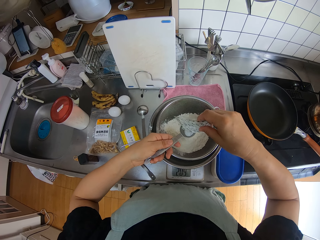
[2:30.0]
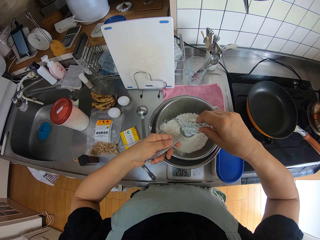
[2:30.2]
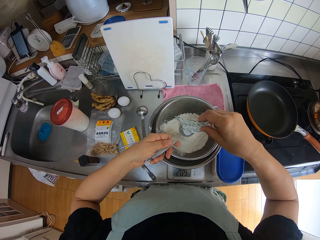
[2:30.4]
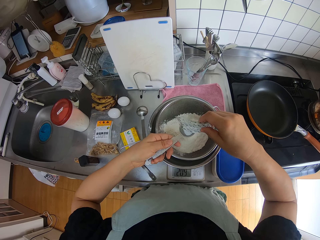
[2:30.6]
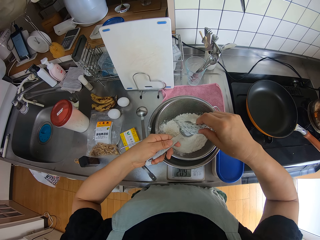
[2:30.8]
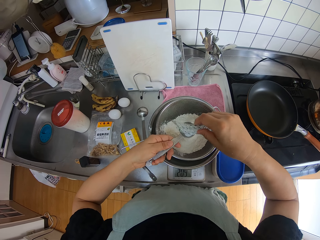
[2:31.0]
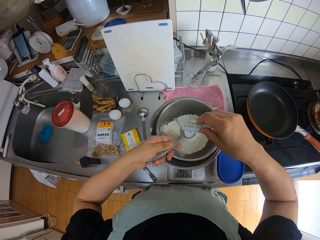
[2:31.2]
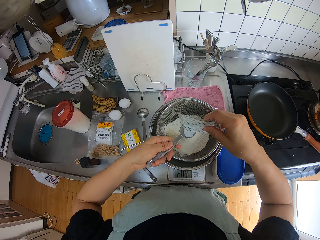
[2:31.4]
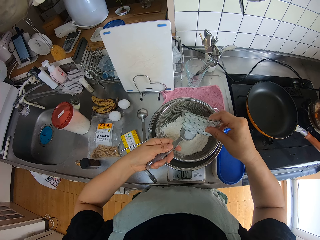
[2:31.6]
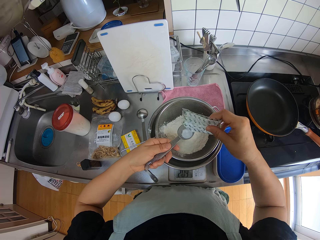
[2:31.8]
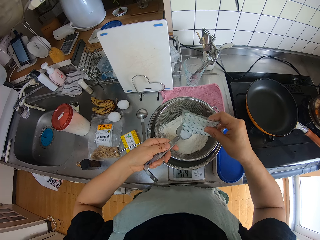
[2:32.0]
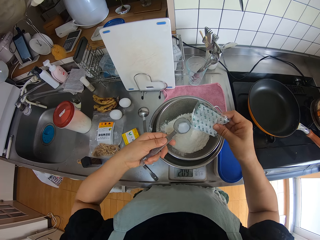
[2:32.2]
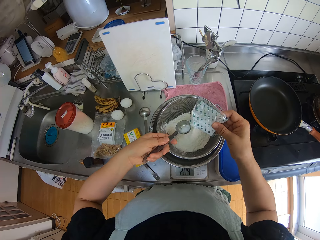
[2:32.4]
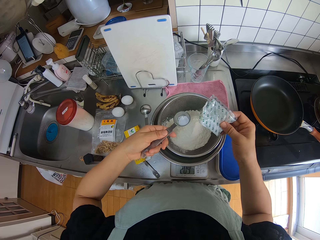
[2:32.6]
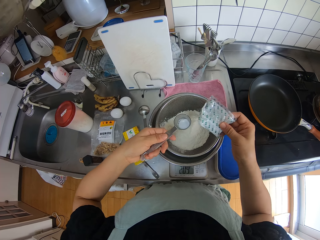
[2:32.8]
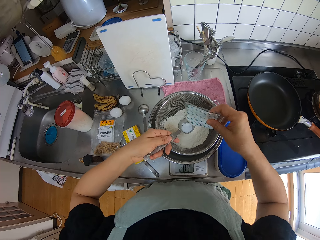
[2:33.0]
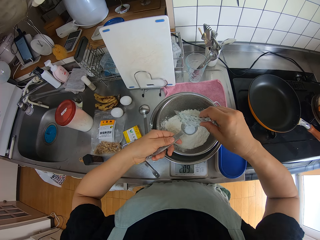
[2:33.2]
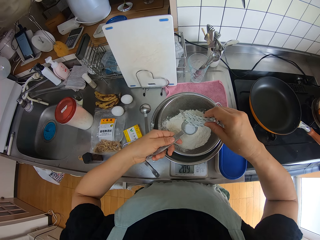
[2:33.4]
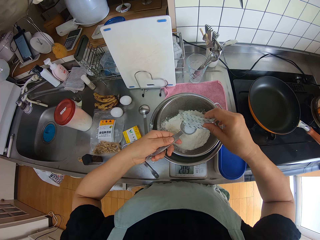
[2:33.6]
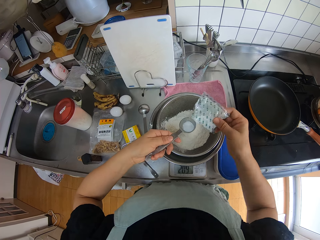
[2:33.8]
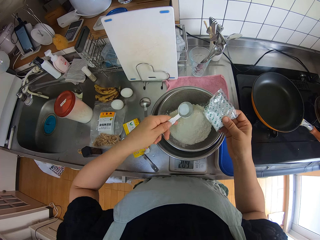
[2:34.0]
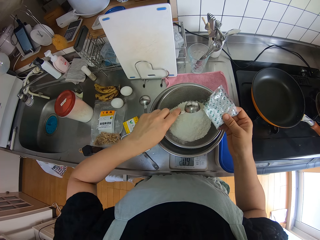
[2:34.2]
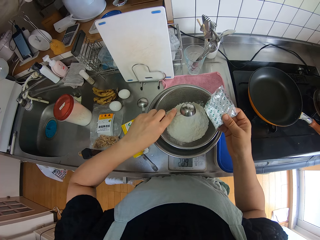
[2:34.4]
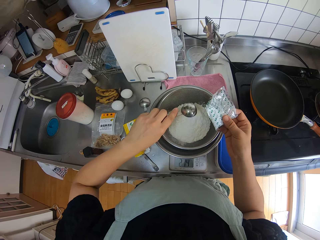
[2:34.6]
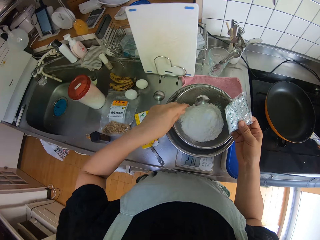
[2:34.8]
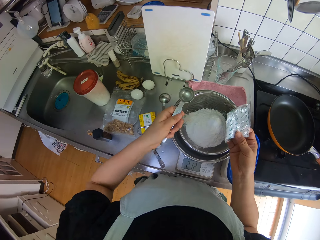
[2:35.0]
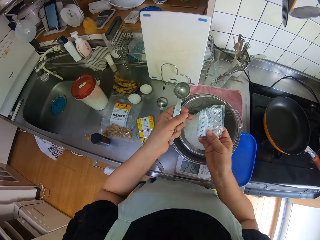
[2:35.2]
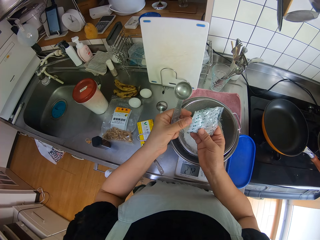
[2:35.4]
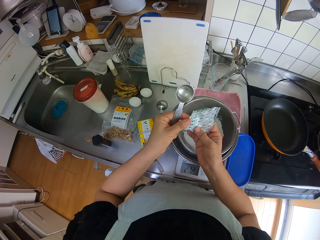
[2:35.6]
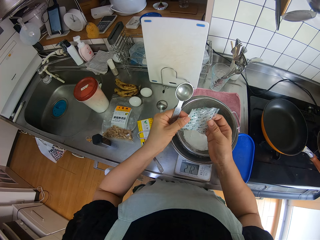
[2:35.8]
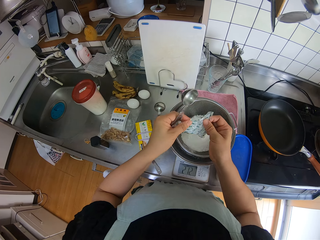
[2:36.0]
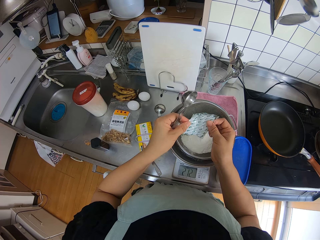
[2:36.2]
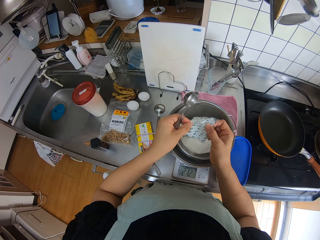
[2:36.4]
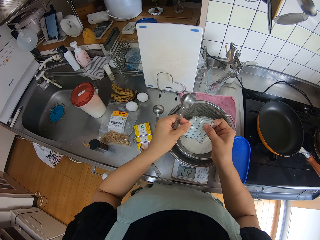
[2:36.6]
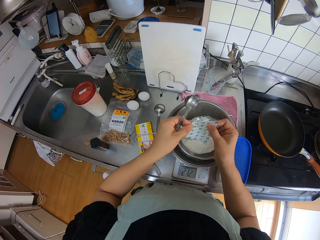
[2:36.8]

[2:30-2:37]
The camera wearer pours the salt or baking powder on the flour in the sieve with a spoon. They adjust the tip of the sachet salt.

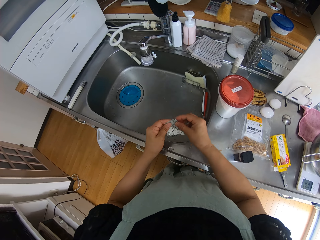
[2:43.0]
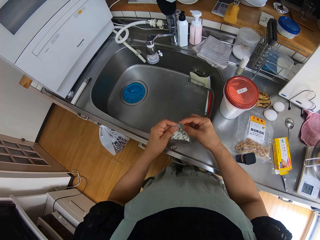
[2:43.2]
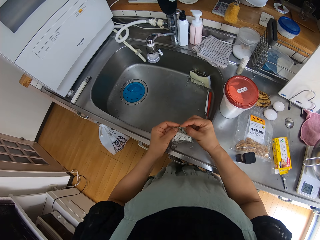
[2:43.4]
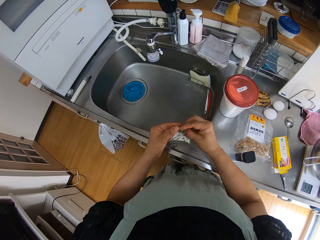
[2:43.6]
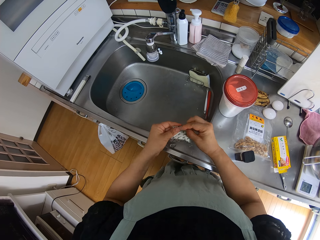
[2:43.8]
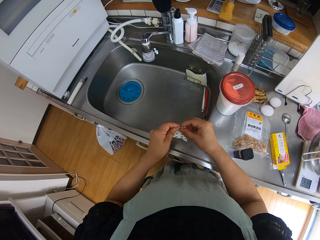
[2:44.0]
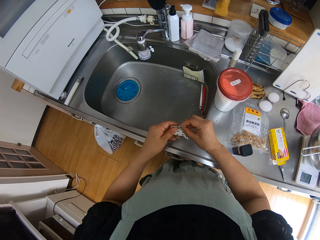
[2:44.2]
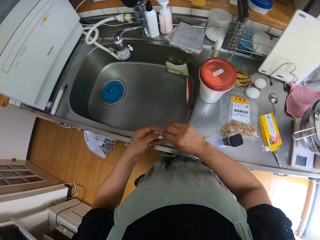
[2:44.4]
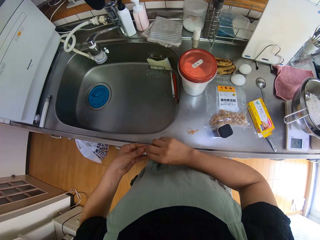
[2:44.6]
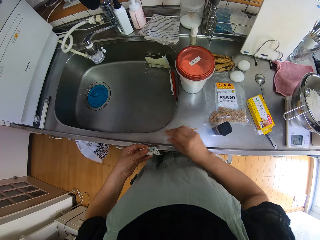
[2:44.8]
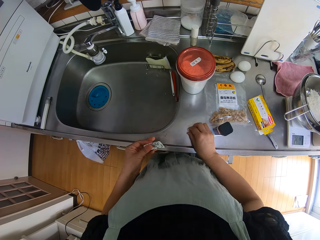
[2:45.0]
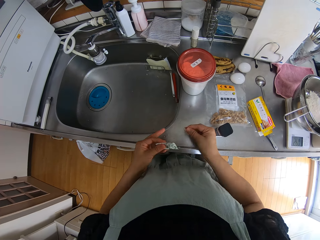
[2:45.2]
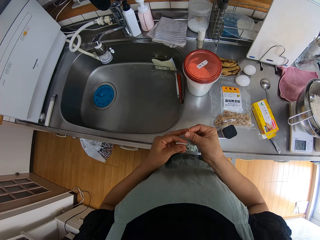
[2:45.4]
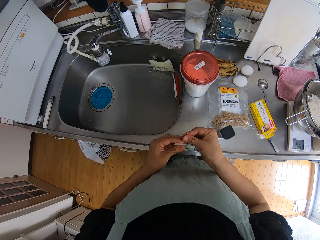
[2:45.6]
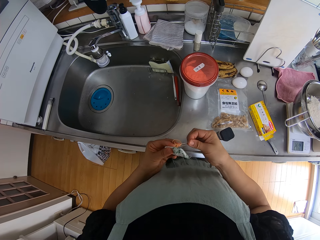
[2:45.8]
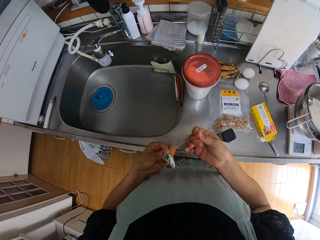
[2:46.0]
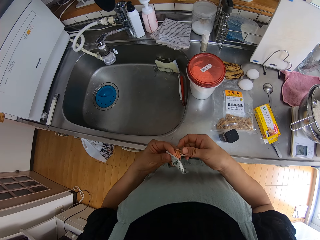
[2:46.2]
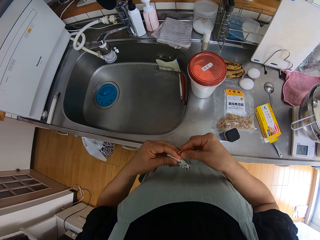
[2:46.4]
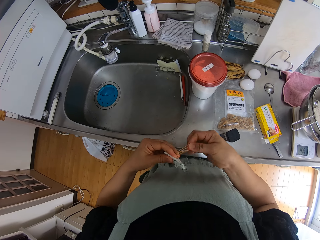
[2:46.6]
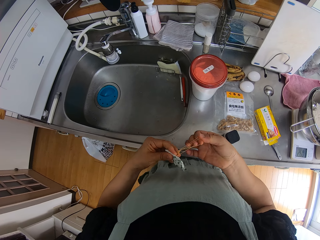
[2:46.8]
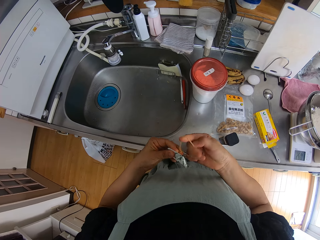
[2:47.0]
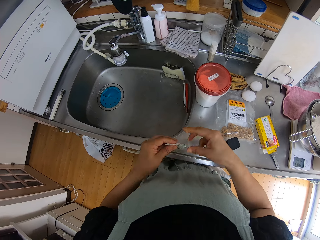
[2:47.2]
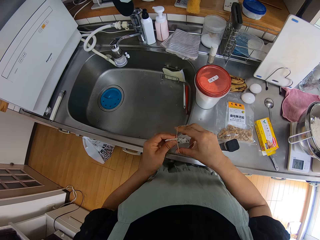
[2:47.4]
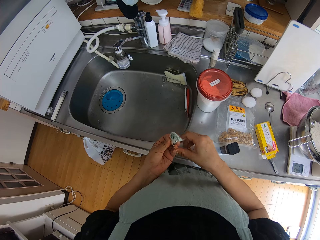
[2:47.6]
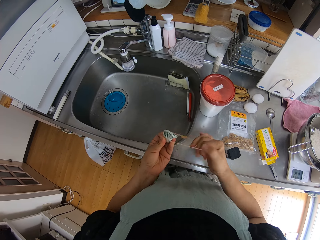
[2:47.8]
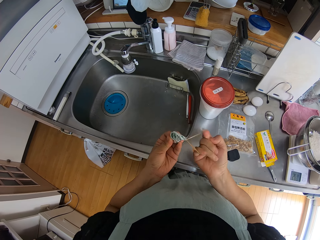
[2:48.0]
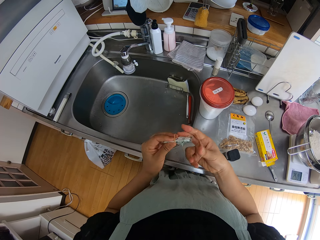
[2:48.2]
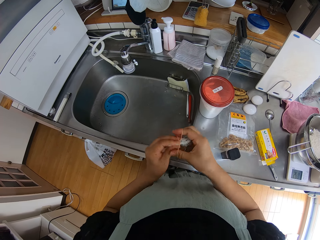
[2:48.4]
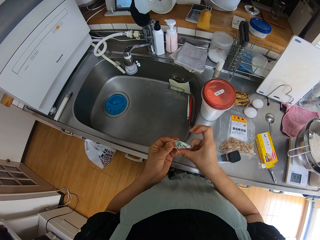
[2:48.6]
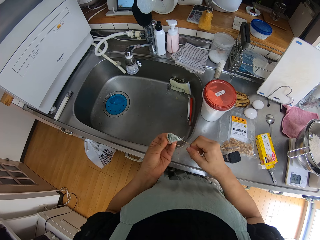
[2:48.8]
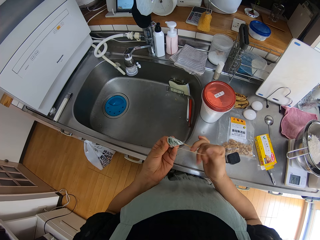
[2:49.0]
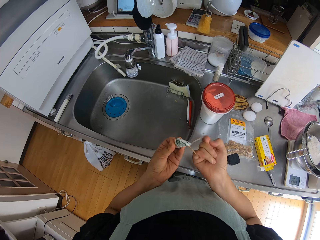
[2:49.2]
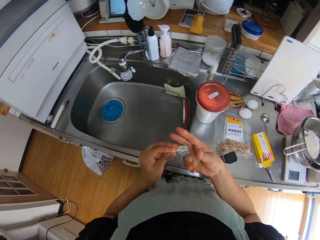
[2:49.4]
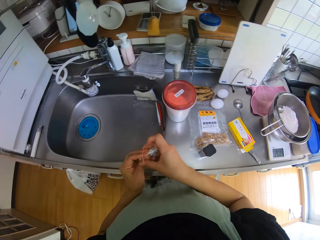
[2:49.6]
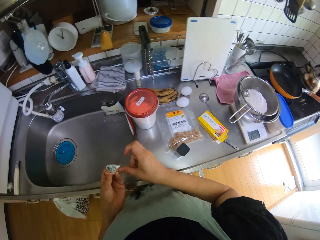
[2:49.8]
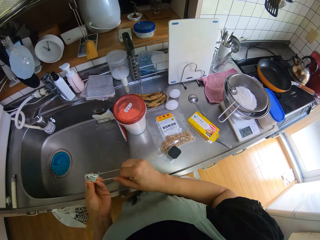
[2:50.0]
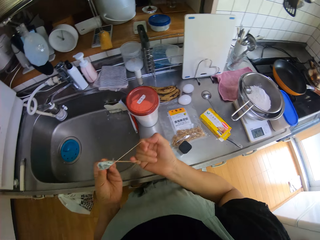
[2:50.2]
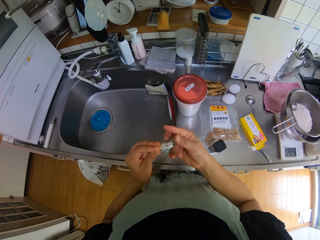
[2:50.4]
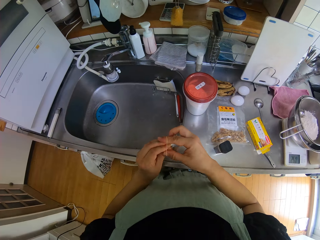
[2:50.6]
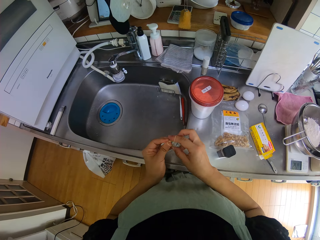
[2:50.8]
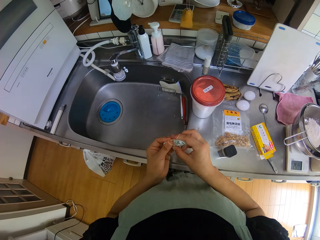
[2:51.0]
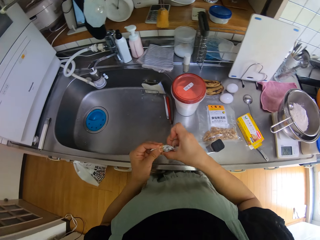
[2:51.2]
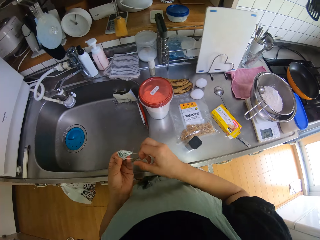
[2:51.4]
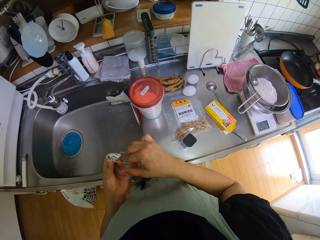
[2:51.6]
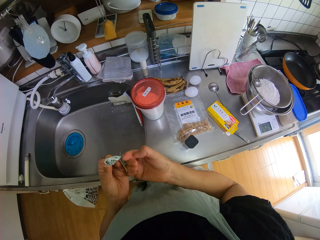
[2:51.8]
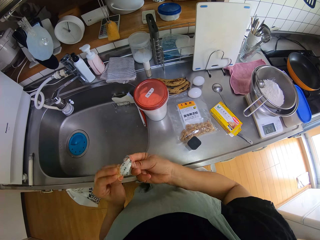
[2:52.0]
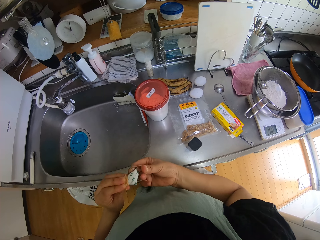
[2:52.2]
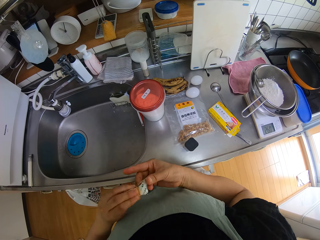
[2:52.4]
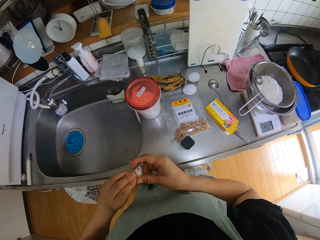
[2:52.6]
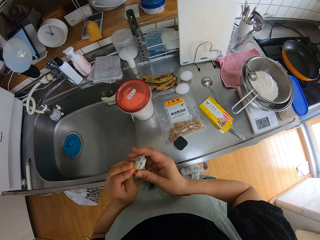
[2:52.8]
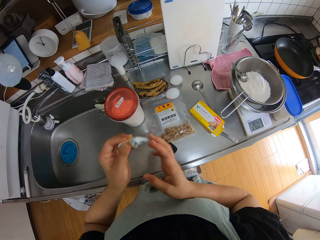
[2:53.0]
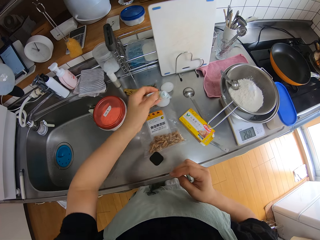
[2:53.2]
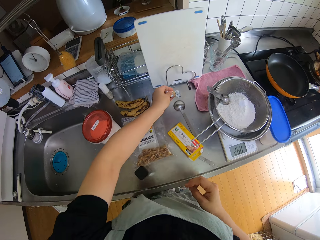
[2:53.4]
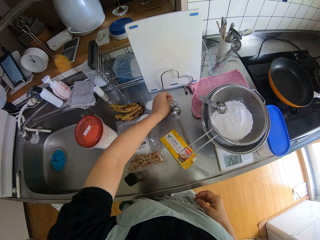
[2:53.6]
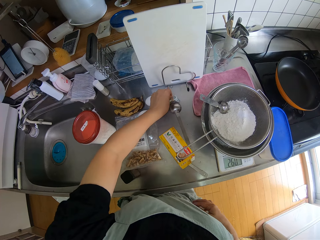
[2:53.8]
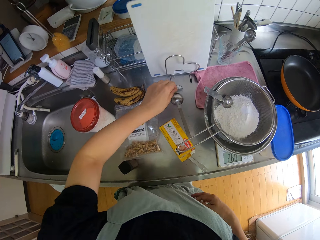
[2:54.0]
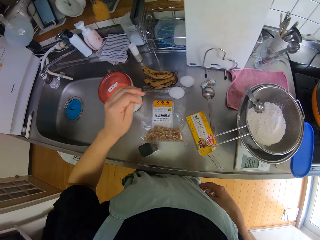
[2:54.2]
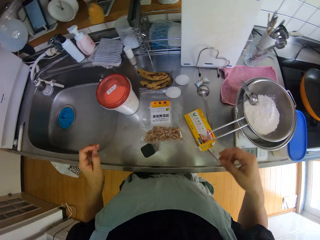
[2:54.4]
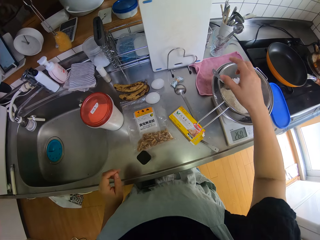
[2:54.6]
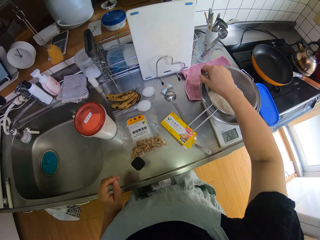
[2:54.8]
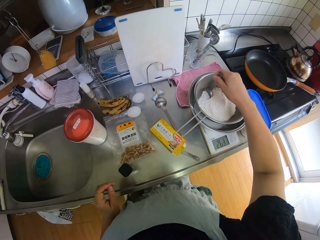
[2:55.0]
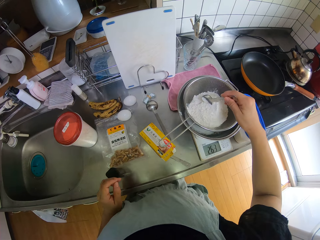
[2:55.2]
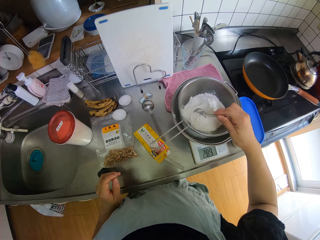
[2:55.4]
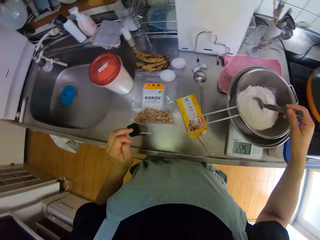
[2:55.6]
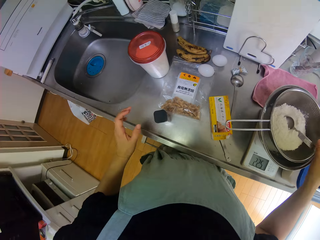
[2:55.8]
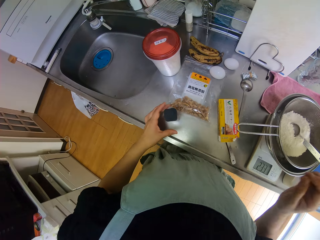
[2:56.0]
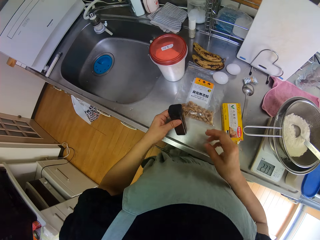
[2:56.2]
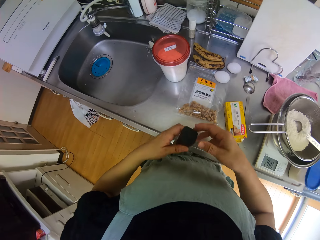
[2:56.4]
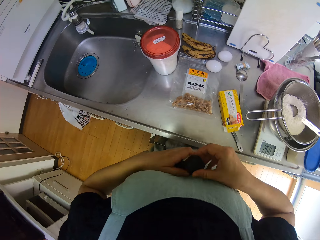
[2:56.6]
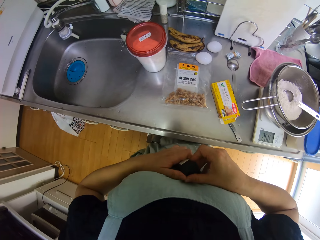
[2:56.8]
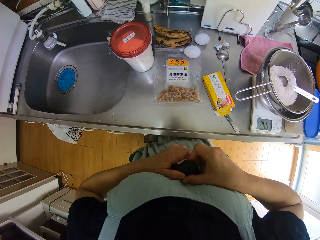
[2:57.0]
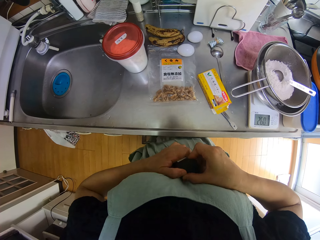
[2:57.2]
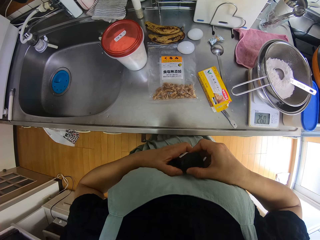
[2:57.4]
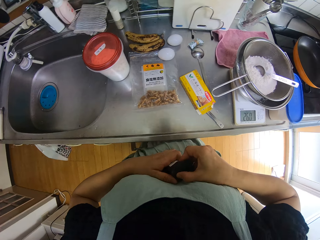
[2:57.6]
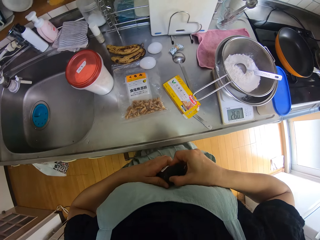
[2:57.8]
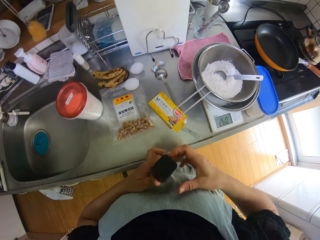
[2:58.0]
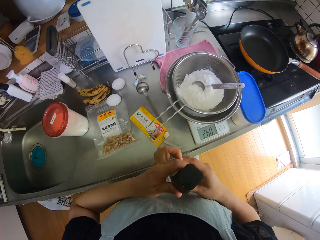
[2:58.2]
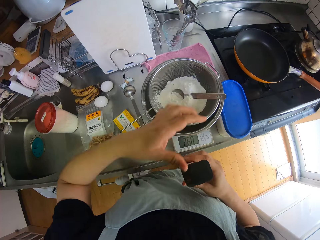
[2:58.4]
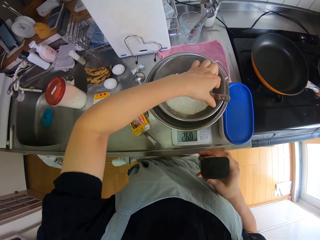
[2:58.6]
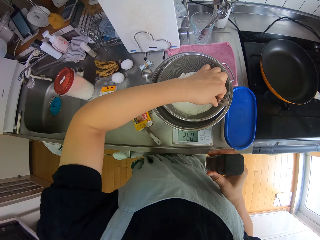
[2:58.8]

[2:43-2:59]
The camera wearer picks up the rubber on the sink. They tie the sachet salt with the rubber. They drop the rubber-tied sachet on the sink. They move the spoon in the sieve. They pick up the bottle of sugar on the sink. They open the bottle of sugar with a hand.
